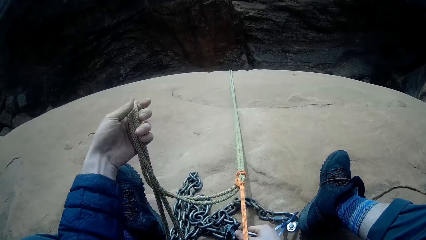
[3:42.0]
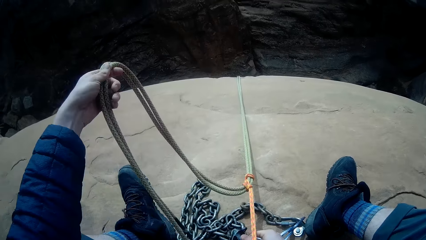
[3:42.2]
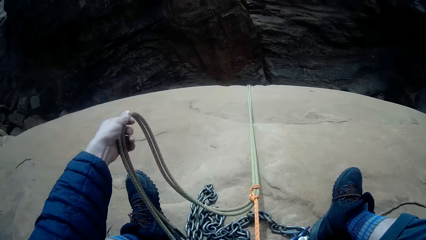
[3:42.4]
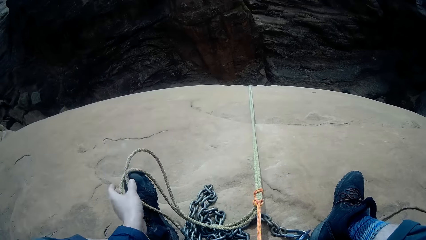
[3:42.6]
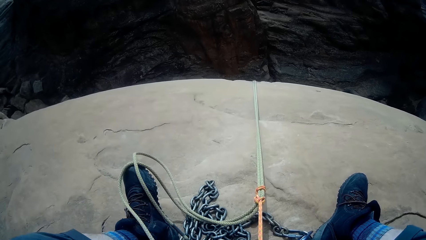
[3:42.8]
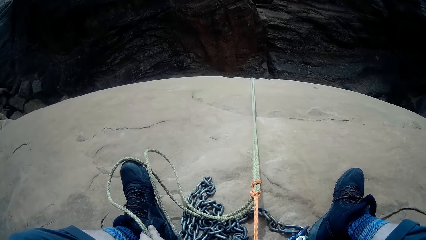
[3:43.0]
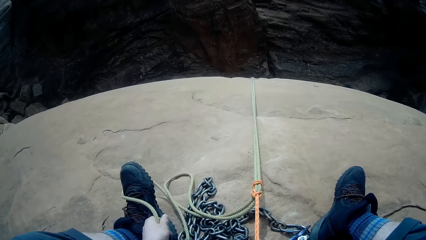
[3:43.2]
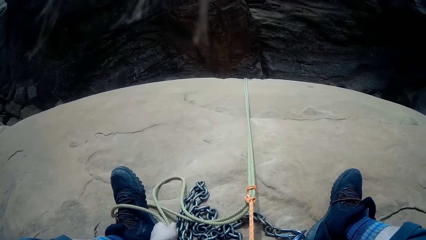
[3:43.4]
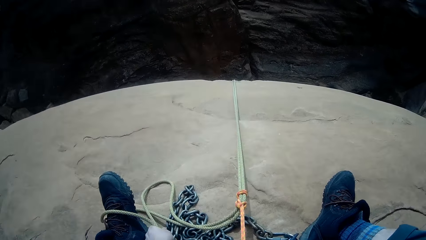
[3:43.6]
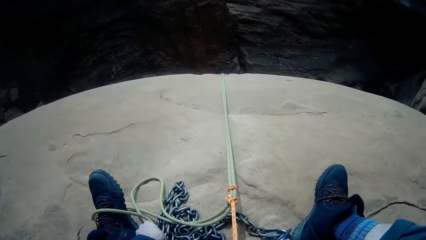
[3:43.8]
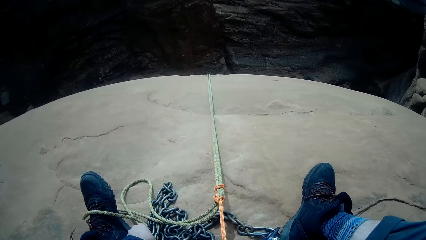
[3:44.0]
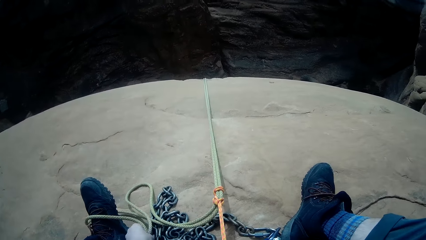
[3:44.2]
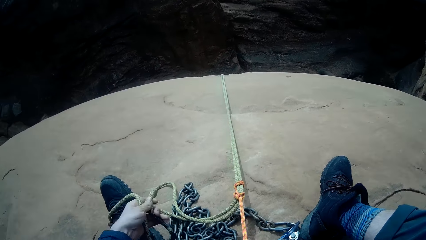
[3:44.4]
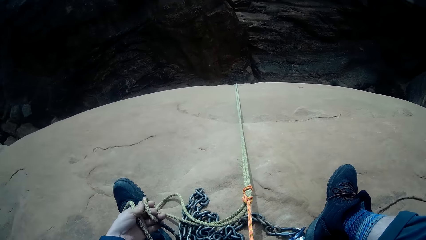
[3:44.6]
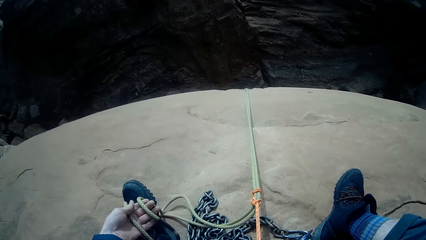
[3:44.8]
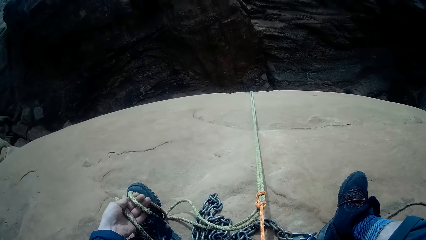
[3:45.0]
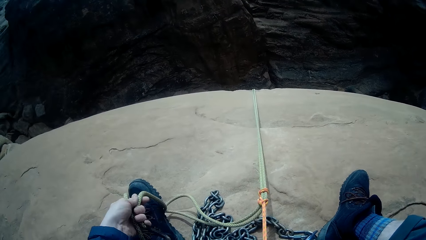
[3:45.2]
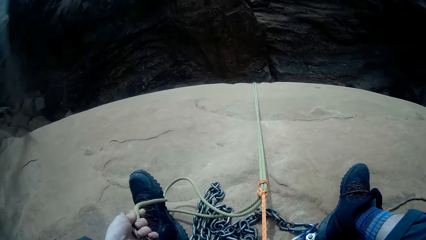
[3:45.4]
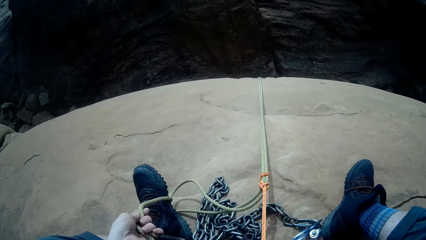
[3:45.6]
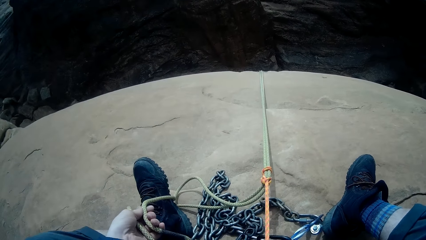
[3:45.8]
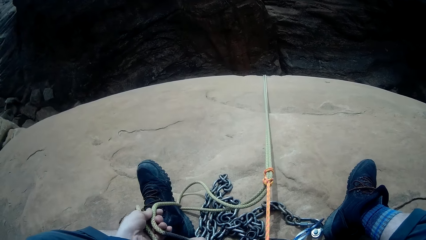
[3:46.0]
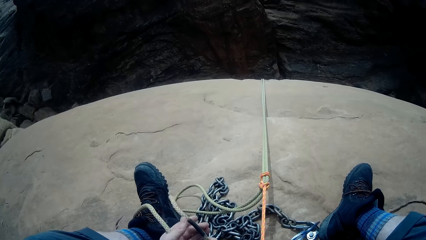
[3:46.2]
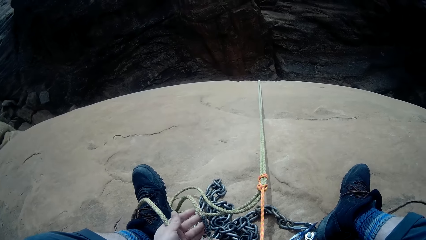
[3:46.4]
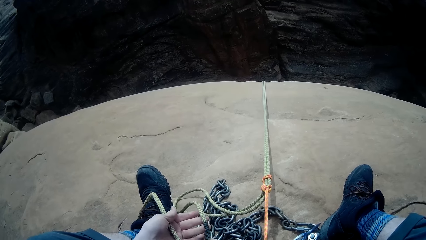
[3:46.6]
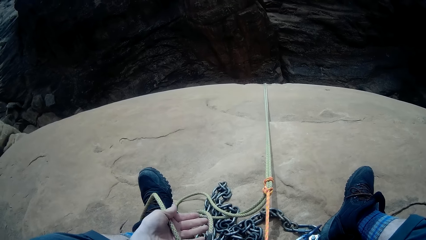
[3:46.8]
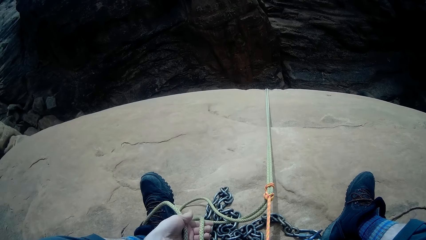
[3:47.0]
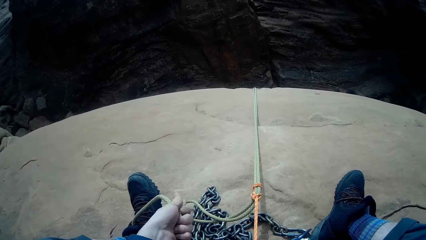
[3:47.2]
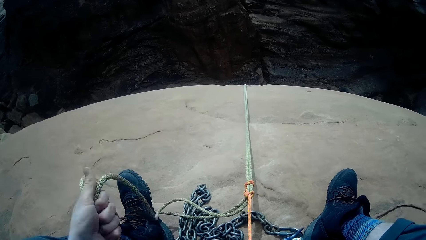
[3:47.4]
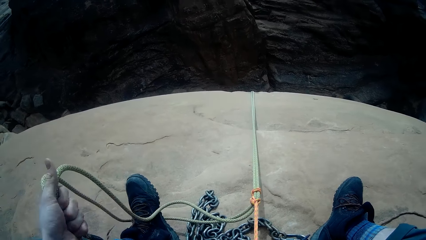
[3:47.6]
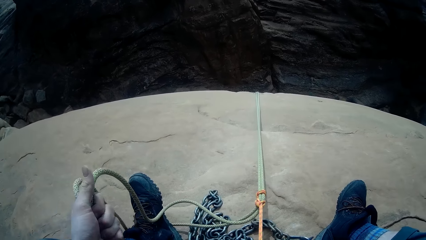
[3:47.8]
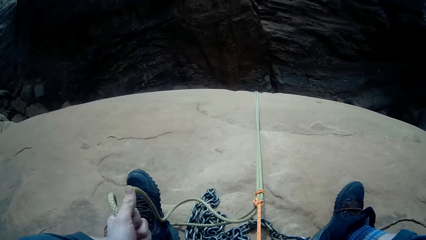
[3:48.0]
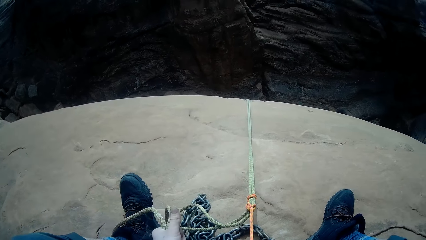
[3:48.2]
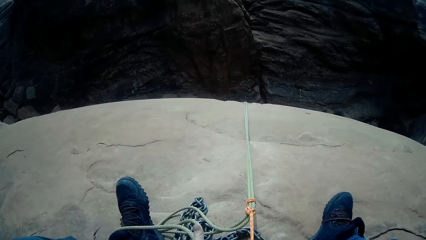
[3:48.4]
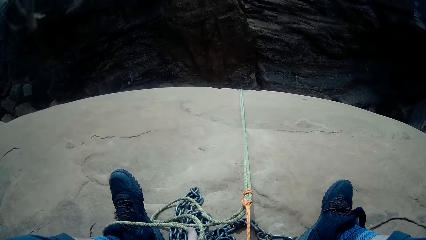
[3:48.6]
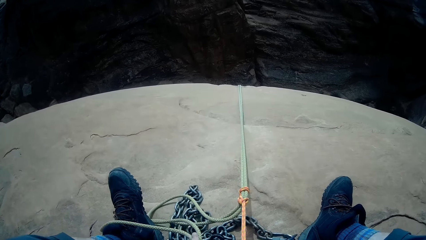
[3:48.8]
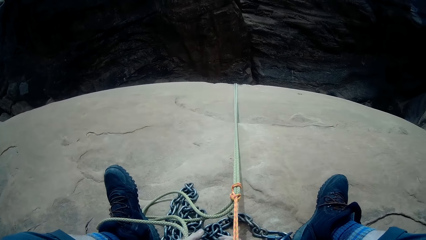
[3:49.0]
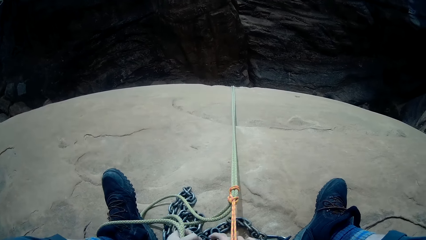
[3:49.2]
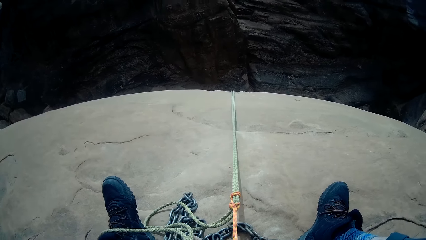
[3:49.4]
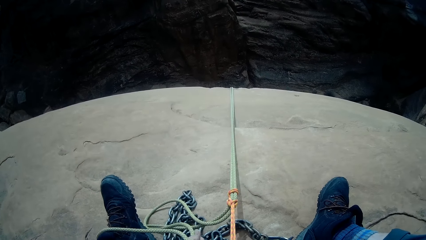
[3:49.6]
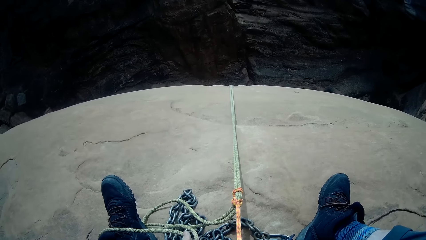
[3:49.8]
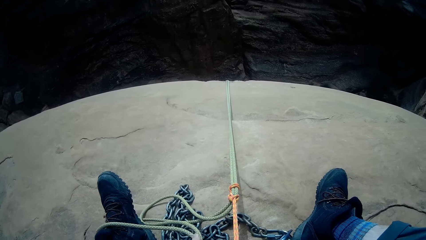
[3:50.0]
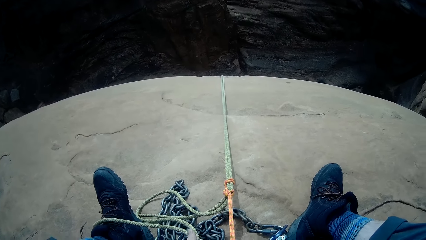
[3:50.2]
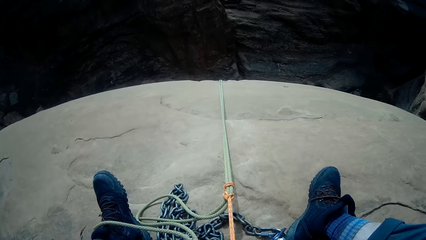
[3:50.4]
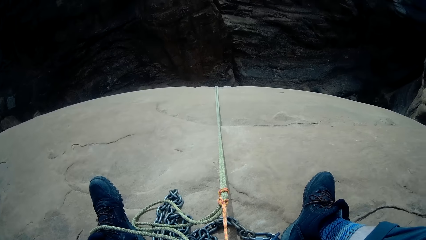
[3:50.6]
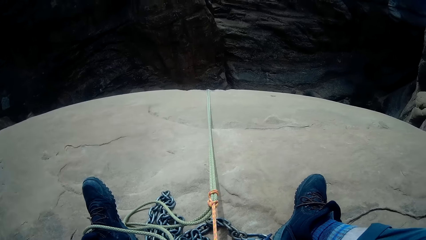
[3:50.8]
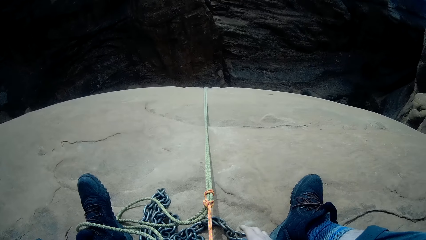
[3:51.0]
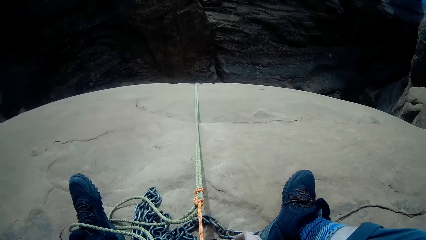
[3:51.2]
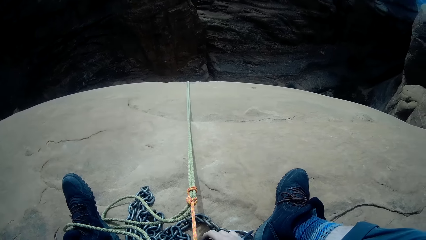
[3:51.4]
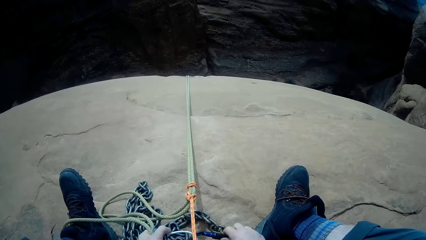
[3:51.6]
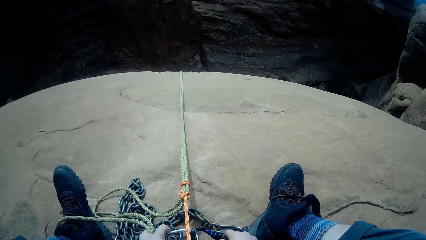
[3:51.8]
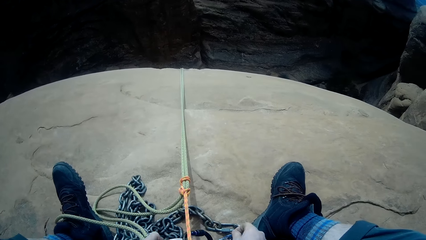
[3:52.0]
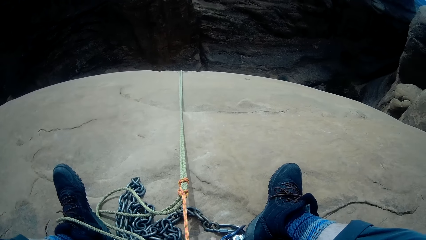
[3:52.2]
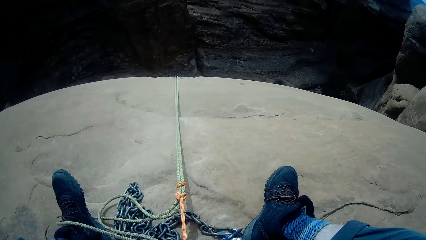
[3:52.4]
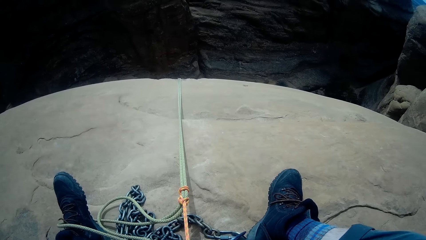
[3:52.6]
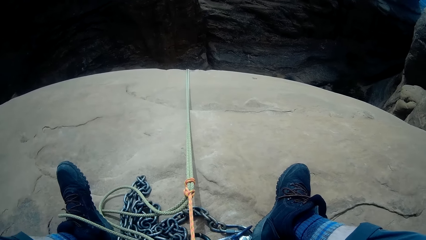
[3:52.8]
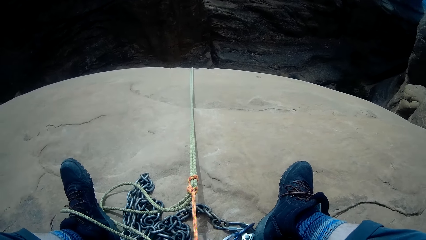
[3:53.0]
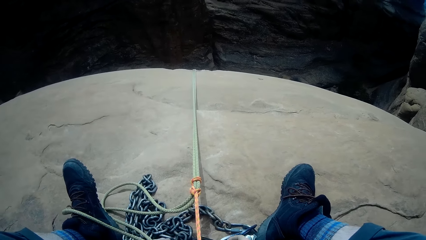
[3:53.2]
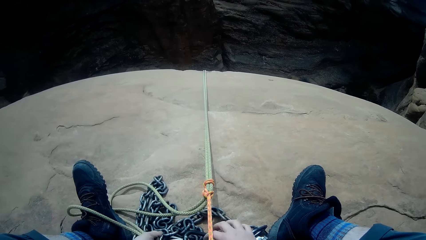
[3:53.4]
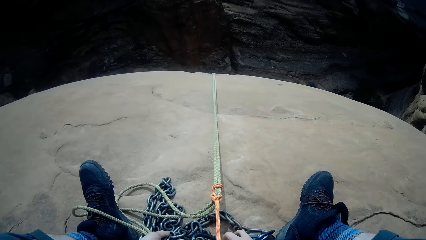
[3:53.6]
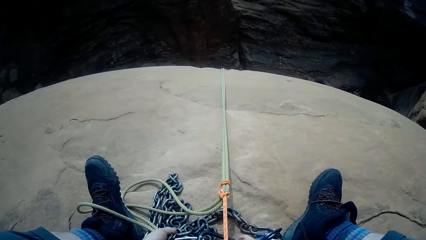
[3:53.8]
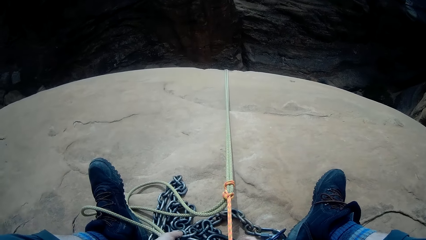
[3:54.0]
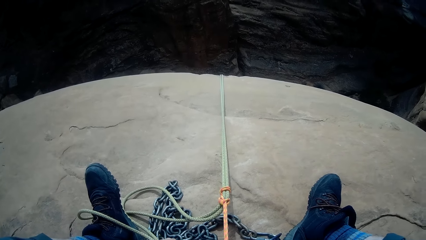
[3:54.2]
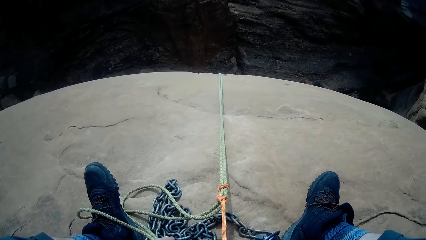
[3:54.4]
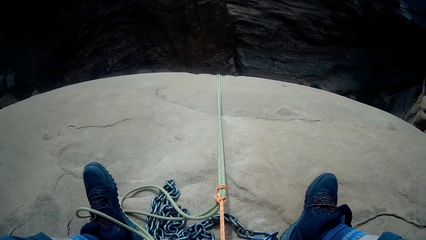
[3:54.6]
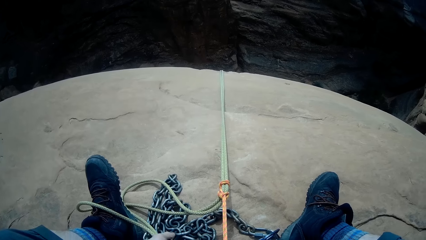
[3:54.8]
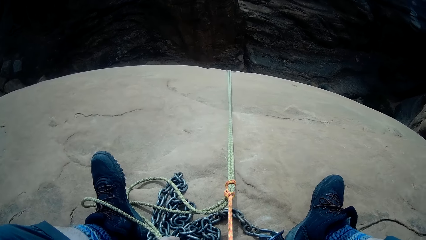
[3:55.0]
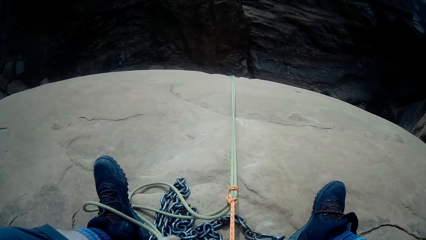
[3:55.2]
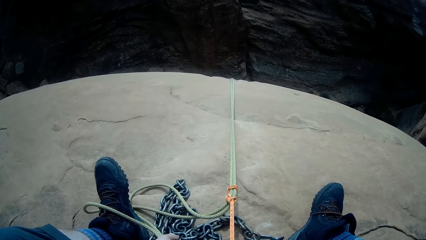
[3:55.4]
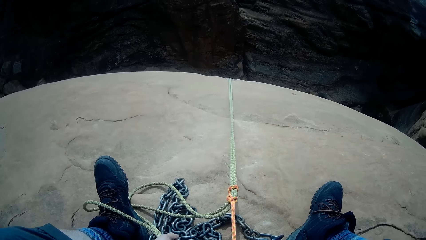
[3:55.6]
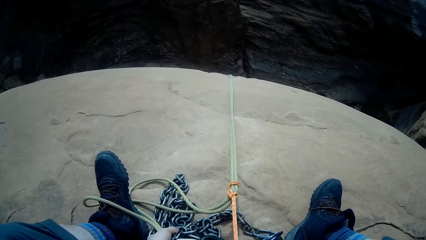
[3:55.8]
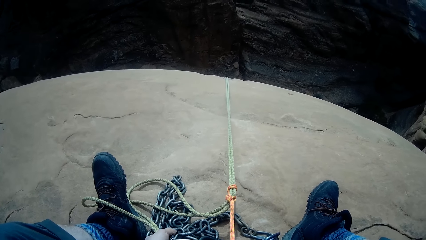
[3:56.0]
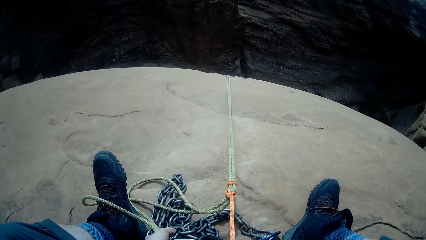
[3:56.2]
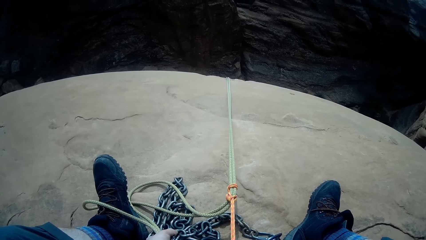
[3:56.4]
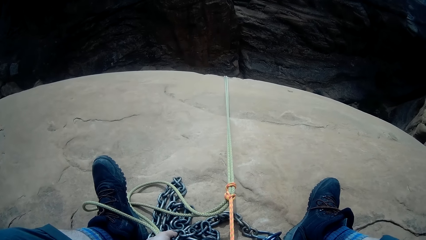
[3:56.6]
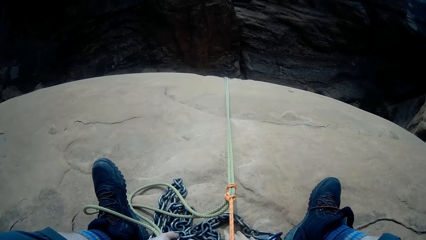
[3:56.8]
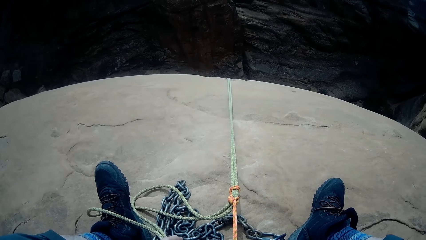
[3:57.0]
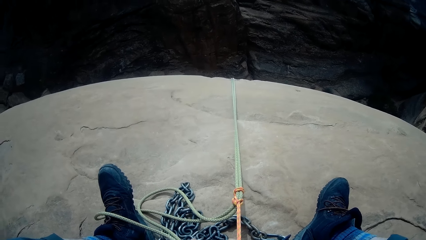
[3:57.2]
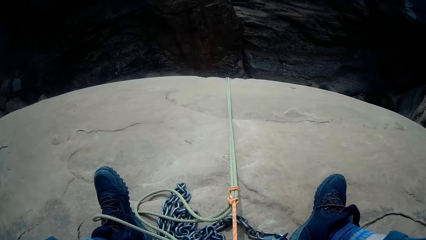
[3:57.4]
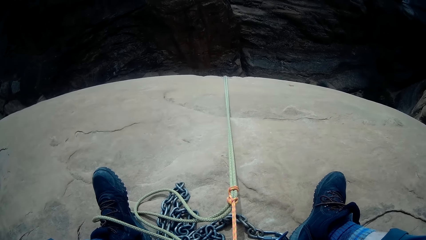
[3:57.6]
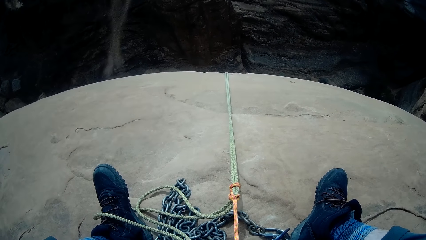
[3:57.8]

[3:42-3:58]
The camera wearer connects the climbing carabiner to the climbing rope. They tie the ropes.
